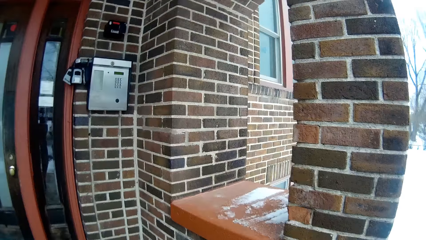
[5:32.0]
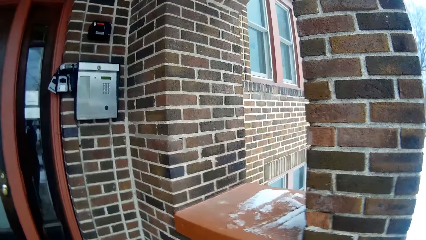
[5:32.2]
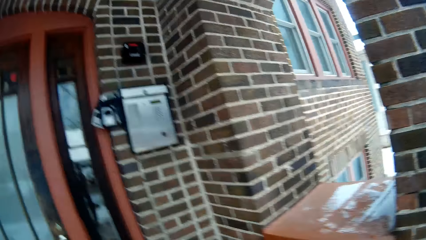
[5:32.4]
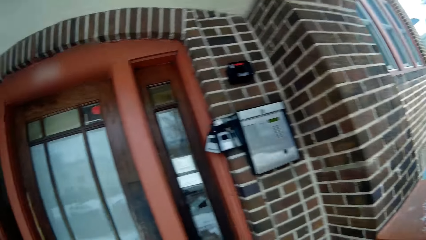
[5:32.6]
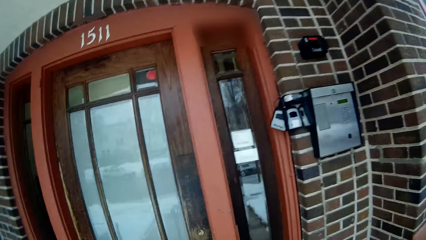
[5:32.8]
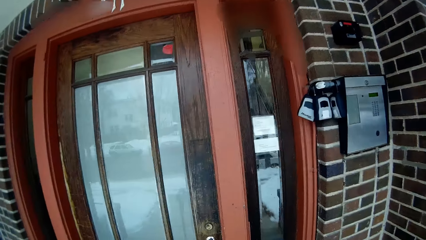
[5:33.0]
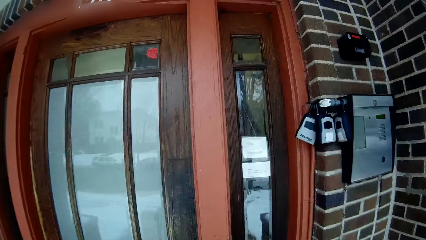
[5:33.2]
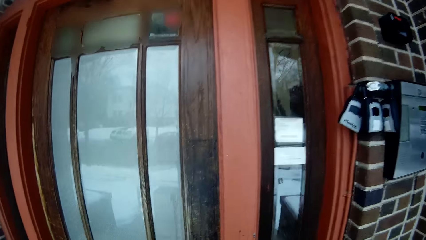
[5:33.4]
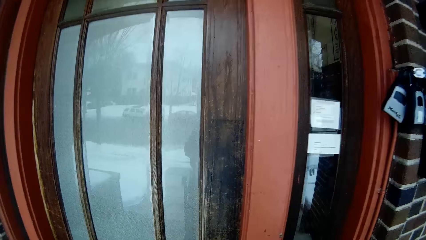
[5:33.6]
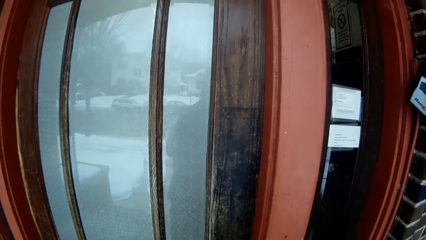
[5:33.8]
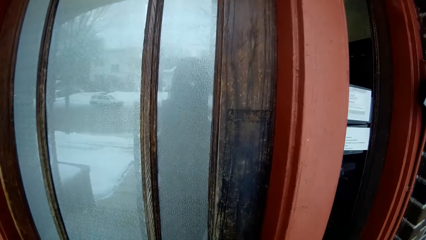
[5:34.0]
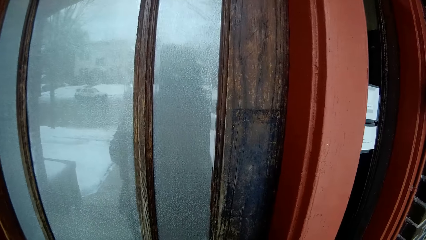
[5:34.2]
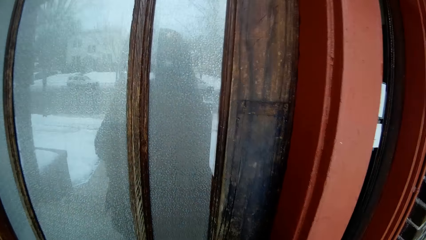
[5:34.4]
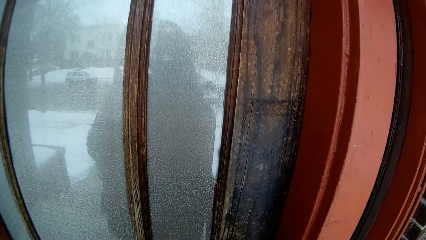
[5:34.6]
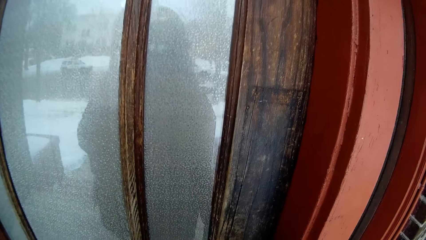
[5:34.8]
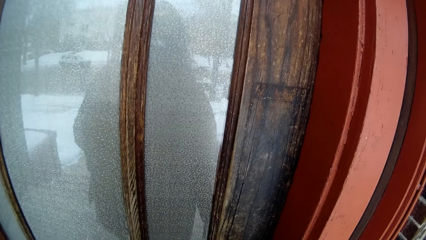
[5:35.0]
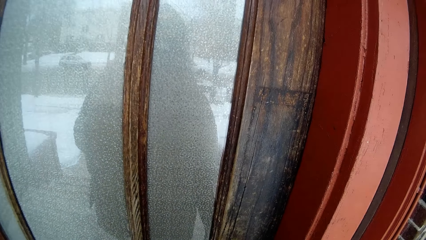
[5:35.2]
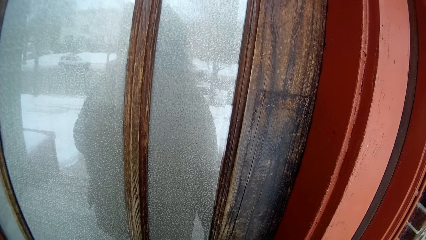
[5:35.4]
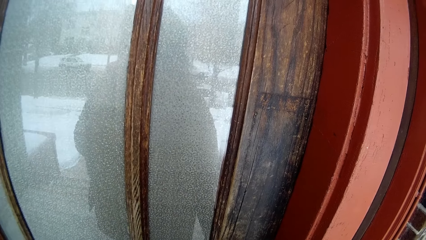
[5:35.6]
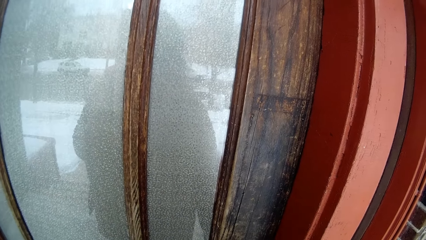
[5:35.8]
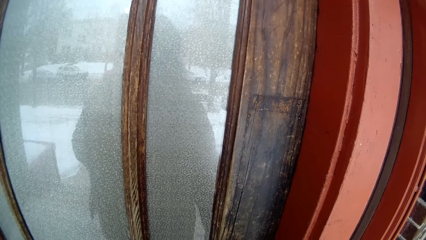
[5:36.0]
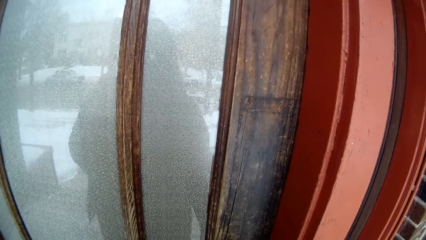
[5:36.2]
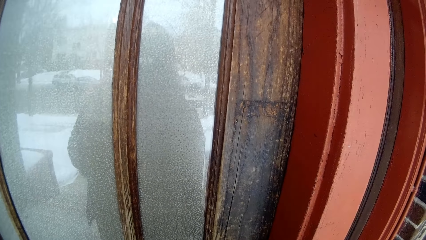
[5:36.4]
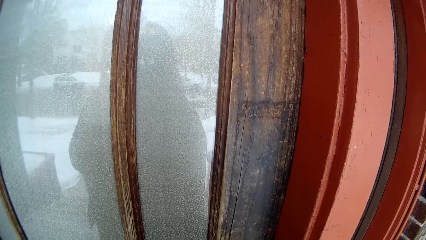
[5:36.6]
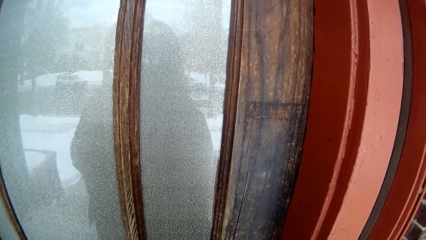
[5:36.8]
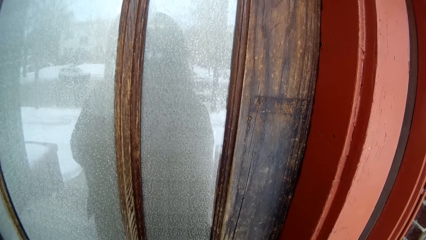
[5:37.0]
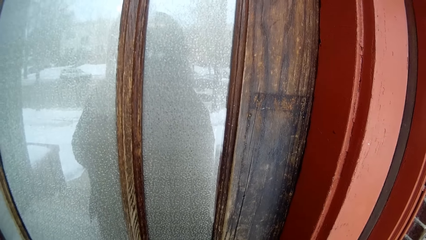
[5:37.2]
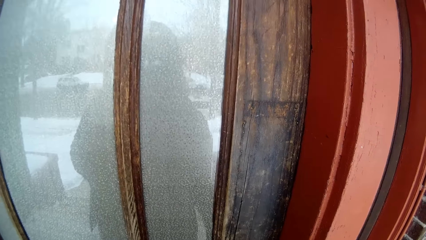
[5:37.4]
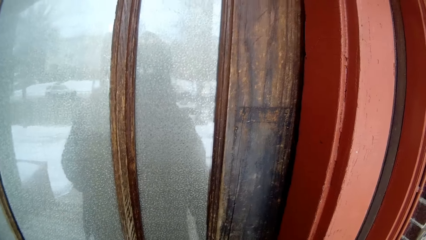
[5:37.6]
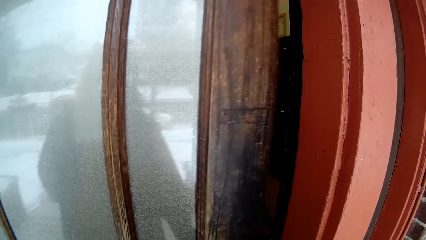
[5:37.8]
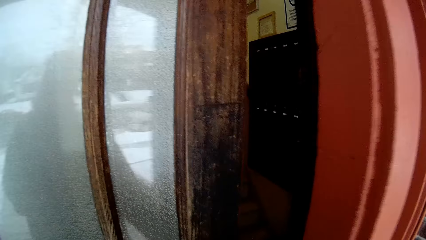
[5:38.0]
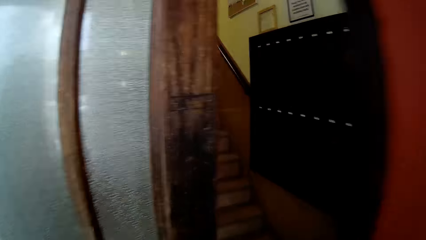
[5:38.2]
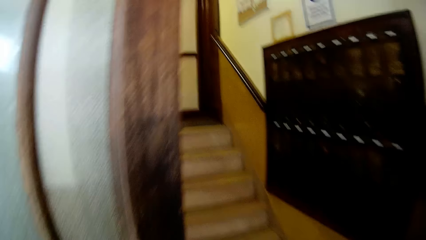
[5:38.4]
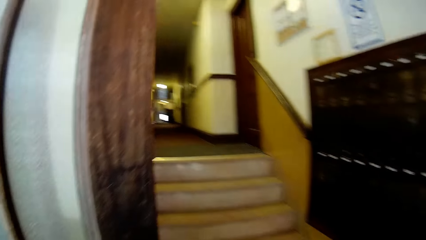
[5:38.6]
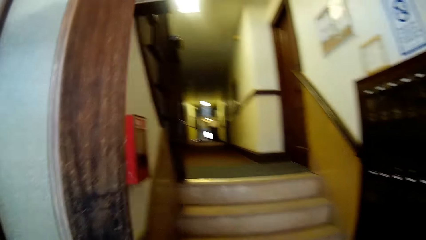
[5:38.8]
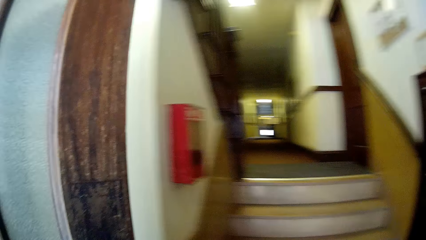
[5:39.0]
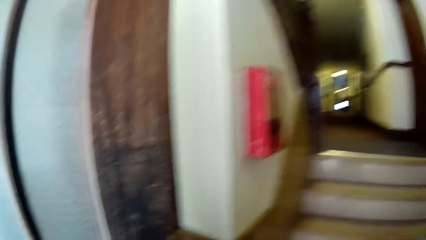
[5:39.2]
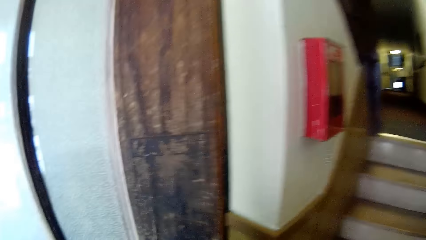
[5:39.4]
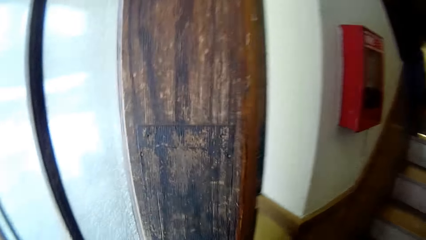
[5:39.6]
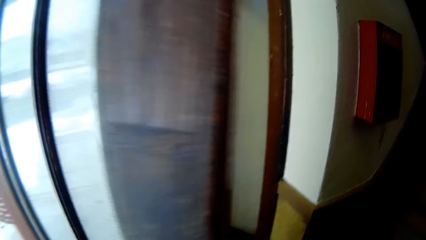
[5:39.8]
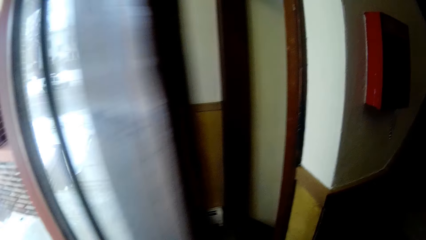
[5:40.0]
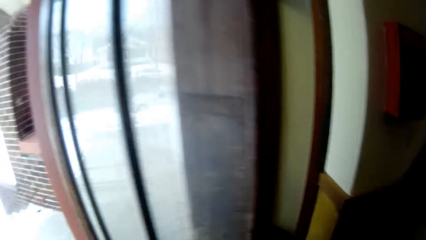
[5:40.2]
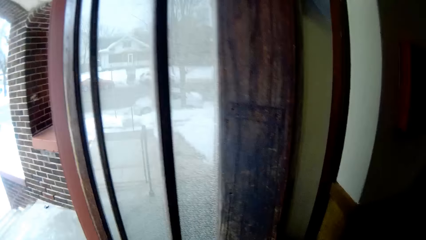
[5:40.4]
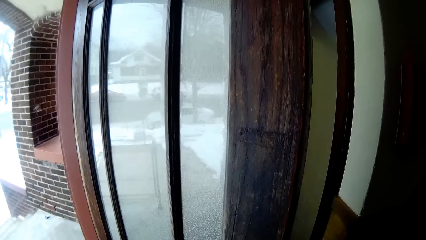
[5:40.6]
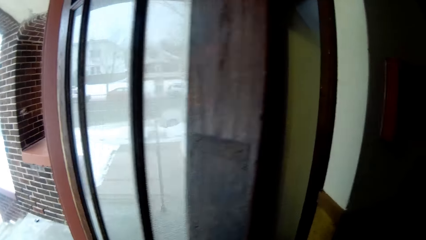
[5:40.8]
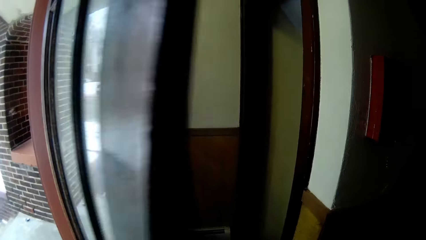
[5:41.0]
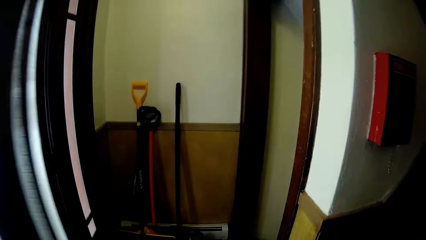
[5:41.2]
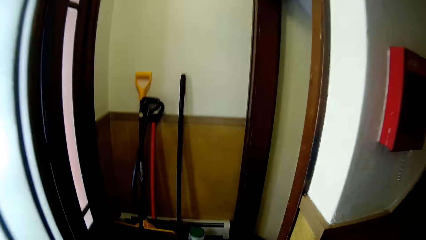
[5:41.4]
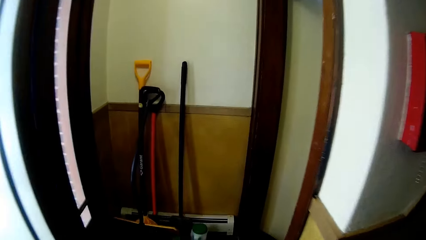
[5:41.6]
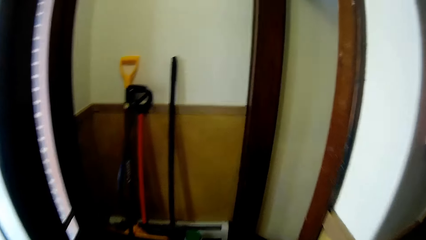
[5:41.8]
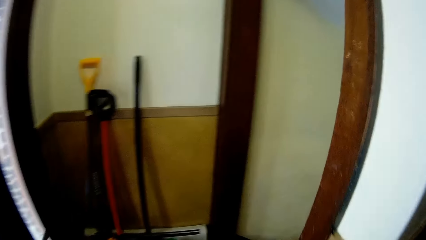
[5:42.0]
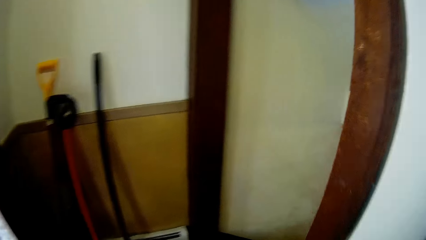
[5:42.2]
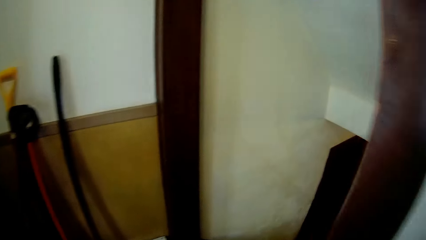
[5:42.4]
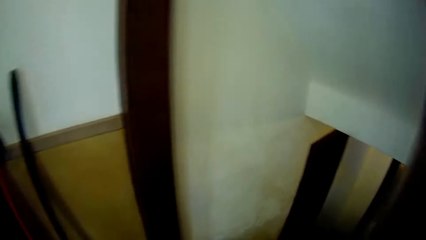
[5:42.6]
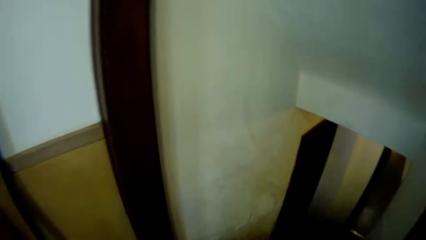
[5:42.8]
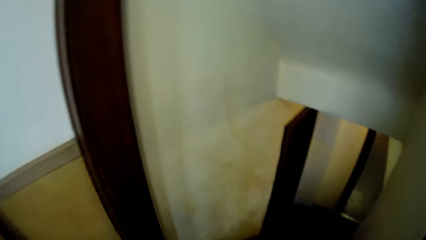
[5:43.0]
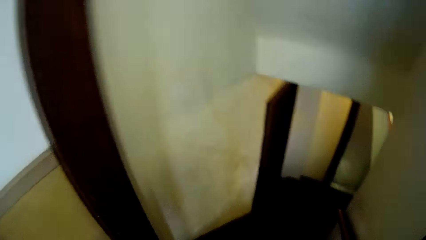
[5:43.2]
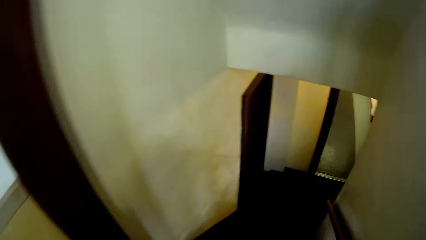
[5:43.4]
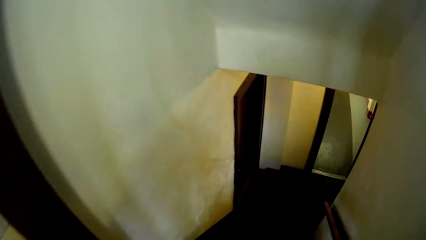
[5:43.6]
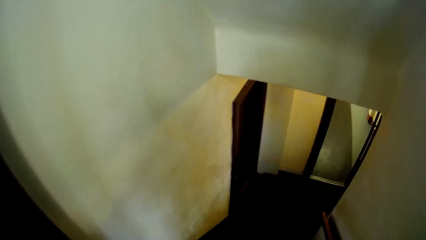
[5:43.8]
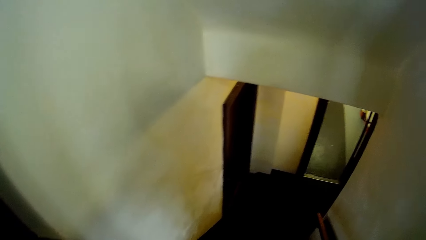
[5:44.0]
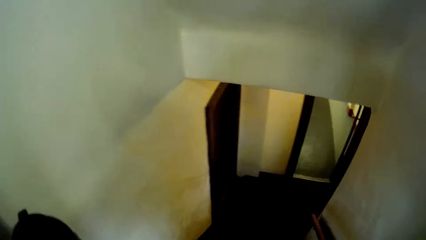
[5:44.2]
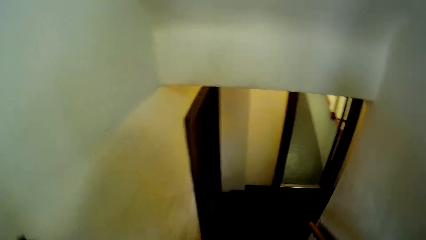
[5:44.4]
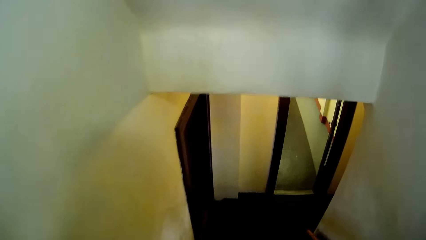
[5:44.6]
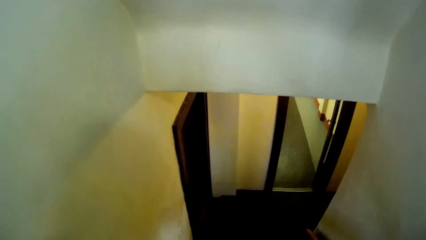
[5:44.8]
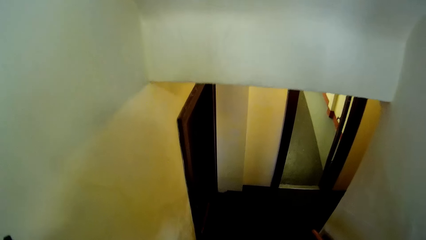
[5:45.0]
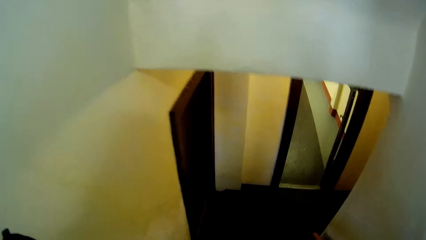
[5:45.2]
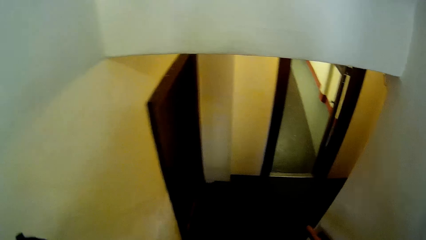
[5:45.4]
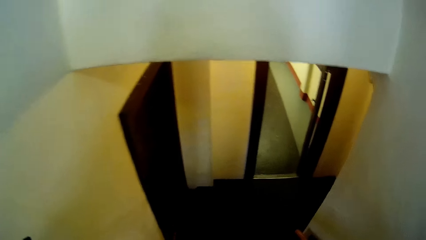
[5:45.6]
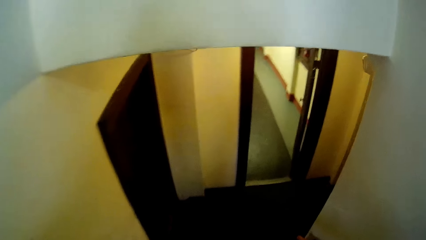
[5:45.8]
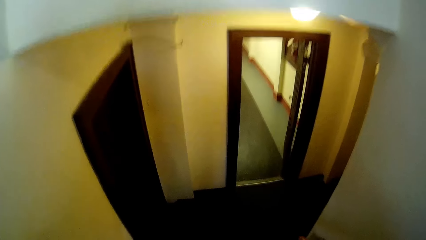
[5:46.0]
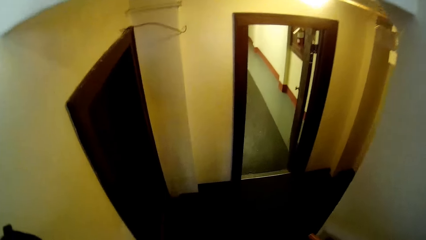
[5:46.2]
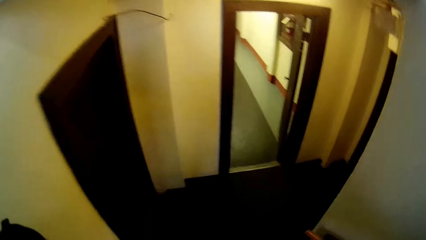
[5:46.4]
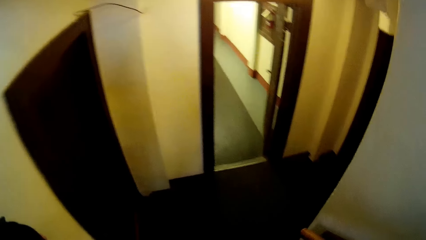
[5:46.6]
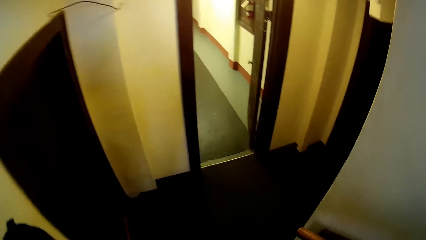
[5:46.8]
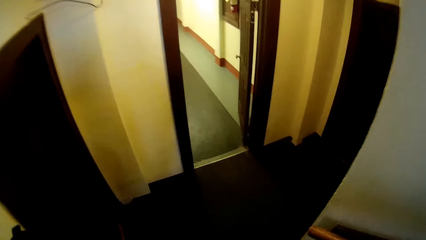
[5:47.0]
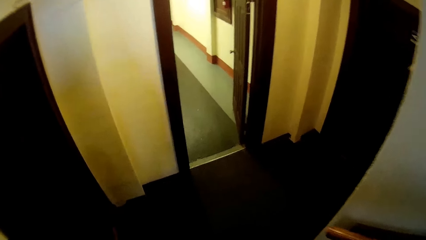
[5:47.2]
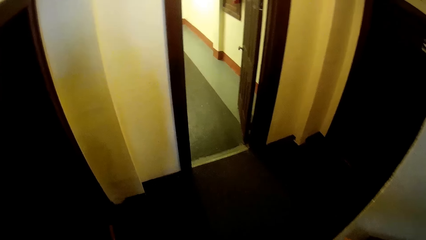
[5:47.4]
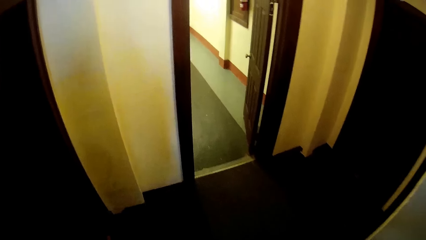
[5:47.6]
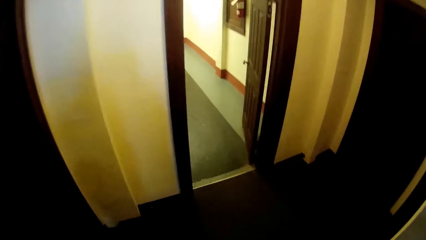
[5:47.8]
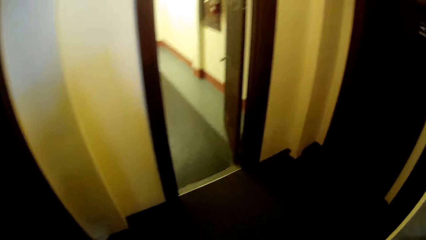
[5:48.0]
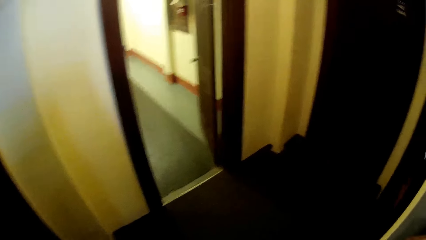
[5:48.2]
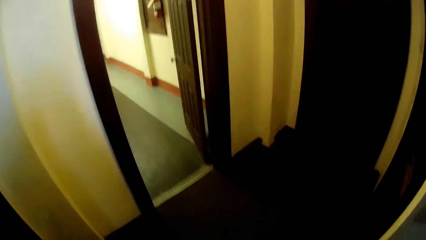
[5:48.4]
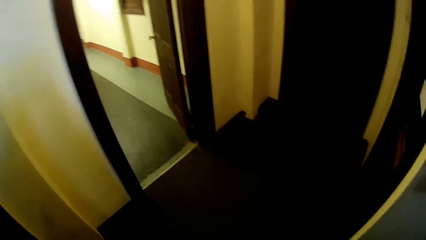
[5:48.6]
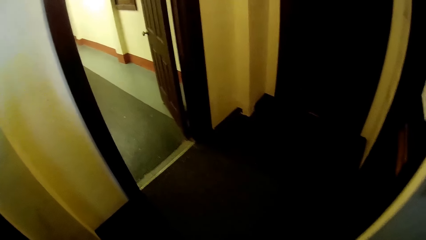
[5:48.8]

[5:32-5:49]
The camera wearer adjusts keys. They open a door. They enter the building. They open the door and close the door. They walk around in the house. They walk downstairs.
